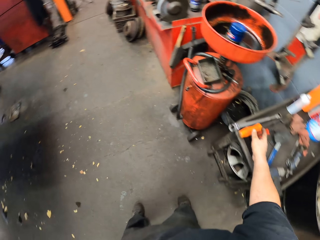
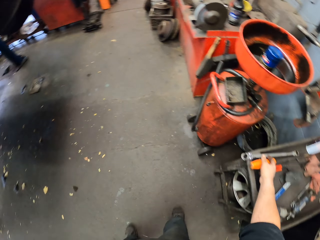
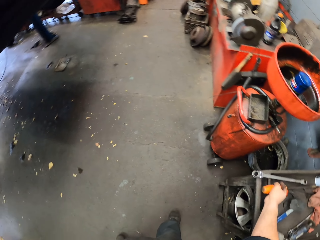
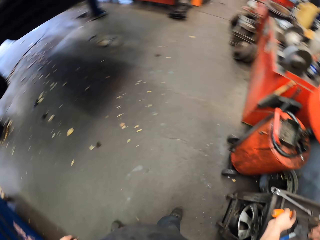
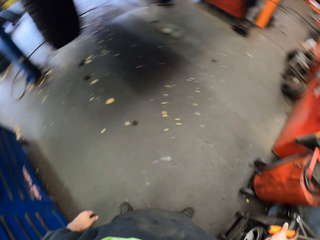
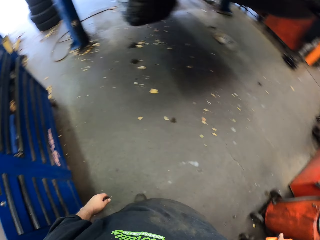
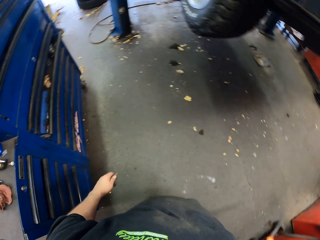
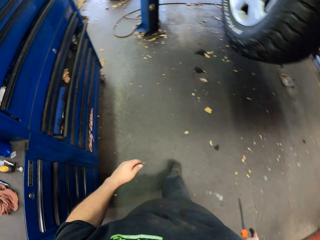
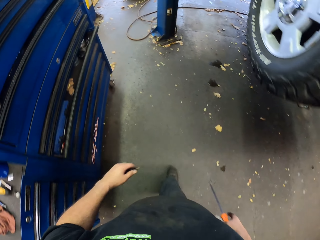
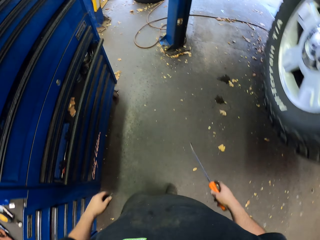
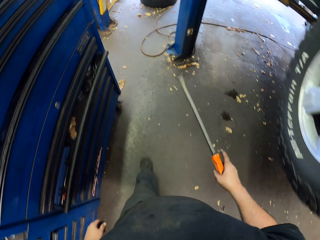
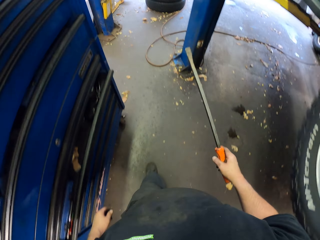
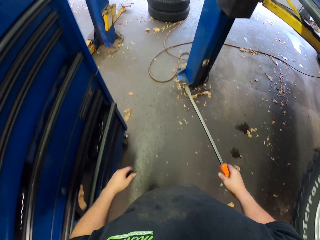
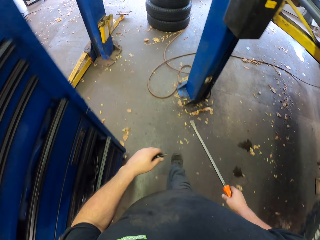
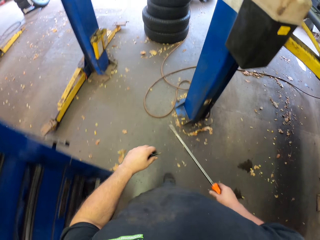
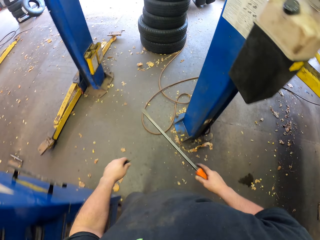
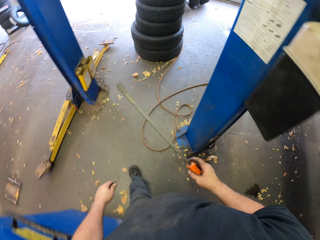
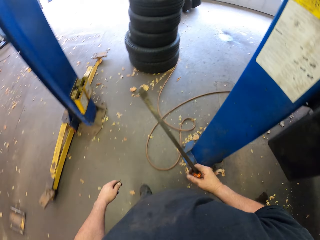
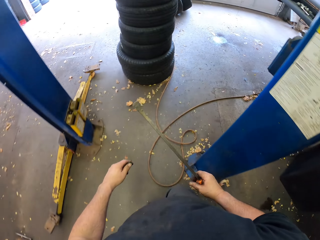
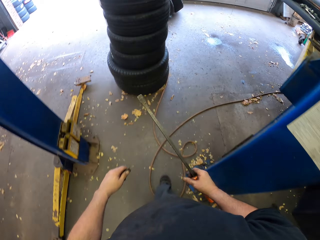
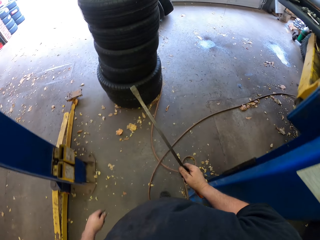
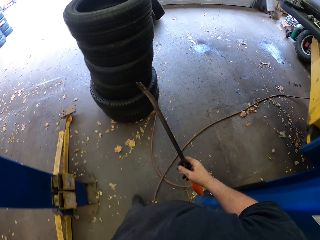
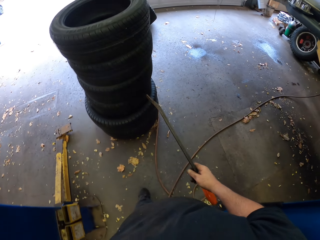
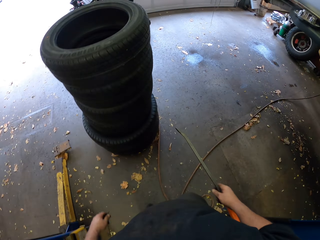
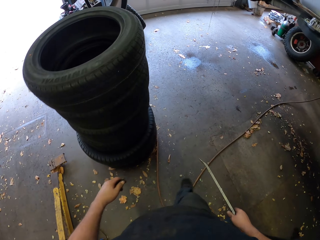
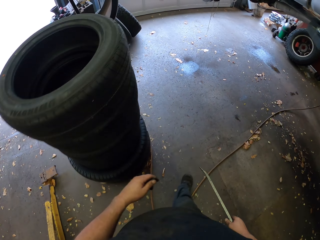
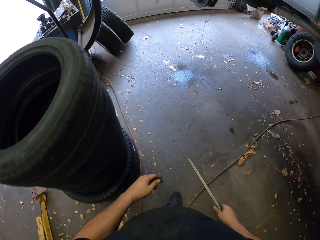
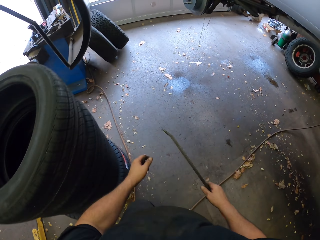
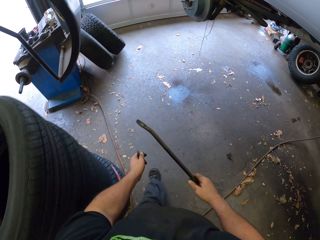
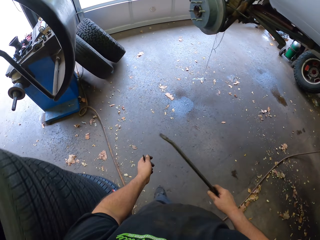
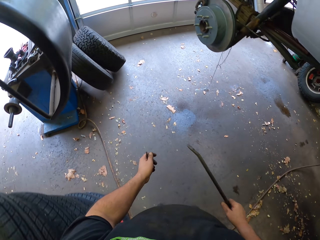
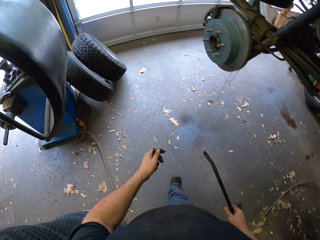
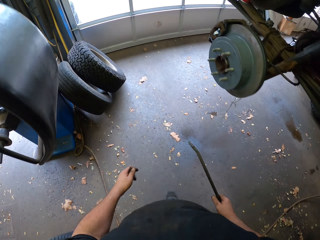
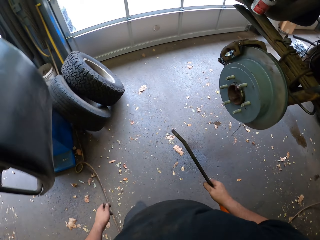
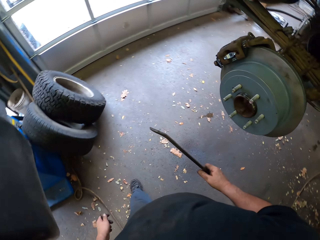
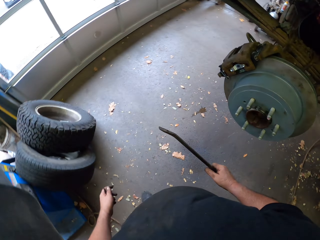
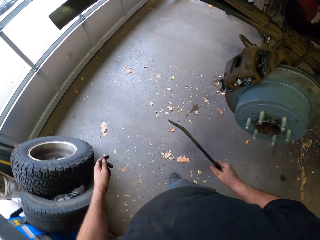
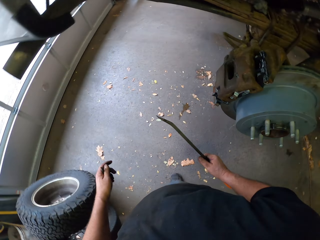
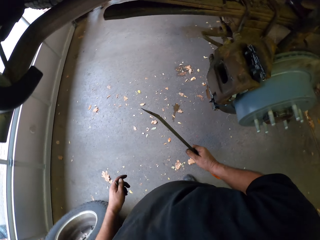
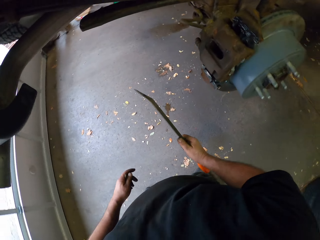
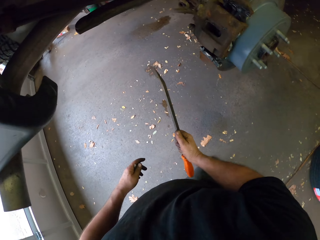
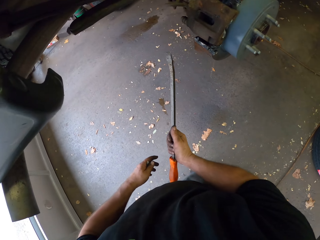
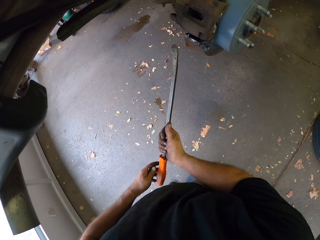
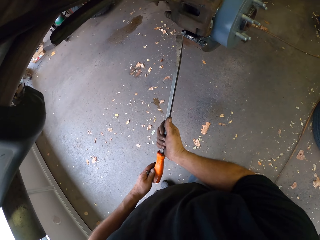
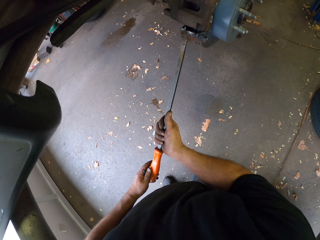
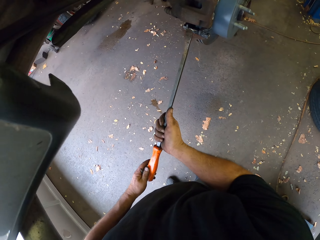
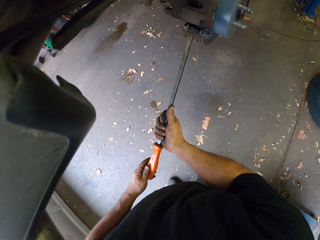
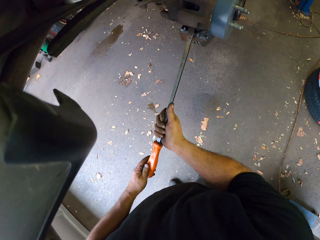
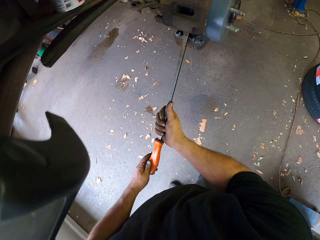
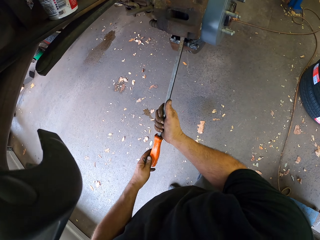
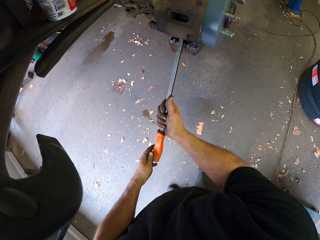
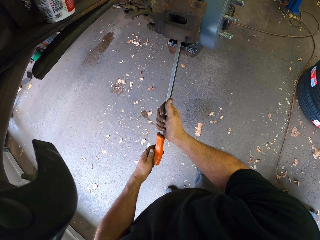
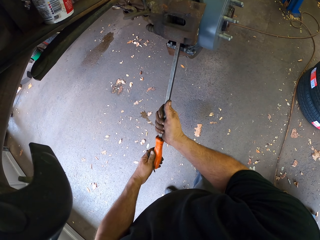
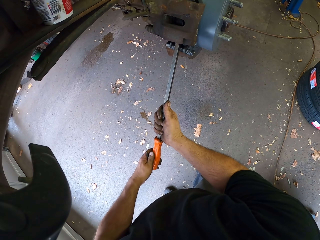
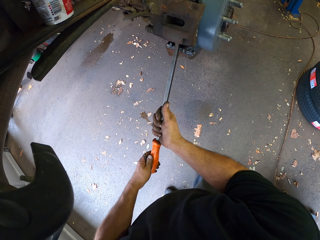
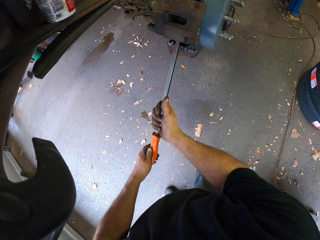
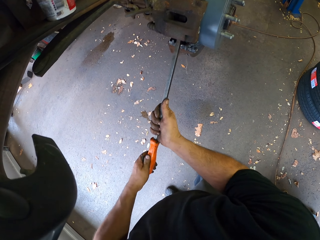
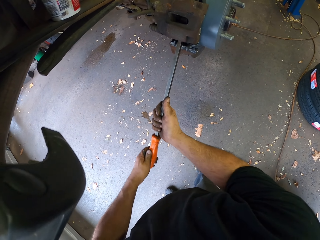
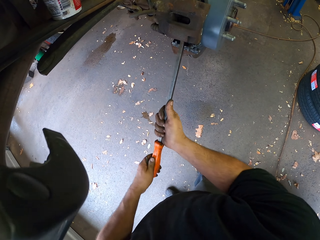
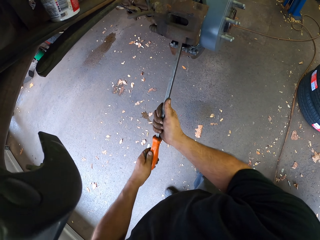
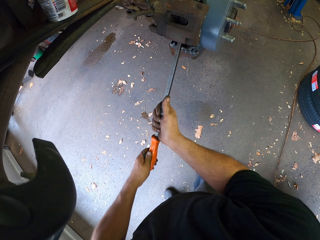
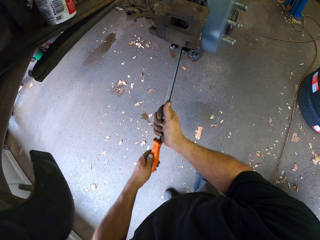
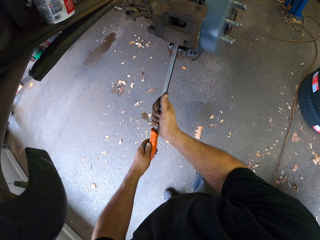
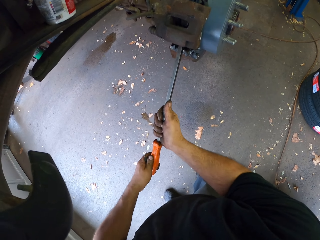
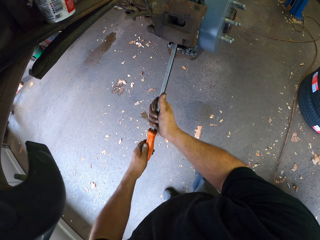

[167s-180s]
The camera wearer picks up a flathead screwdriver. They walk around. They loosen the brake pad with the screwdriver. They work on the car.

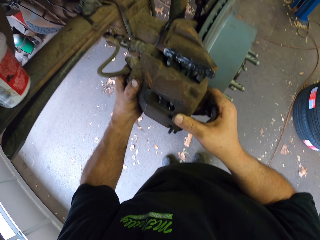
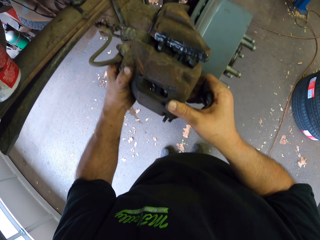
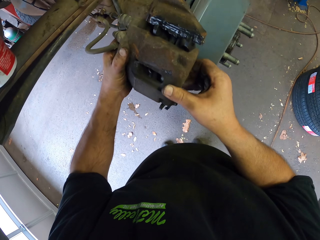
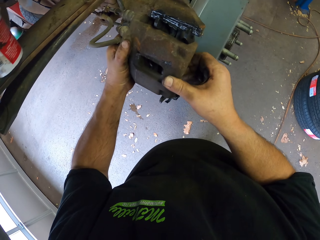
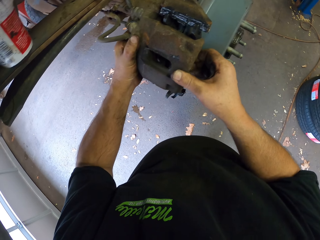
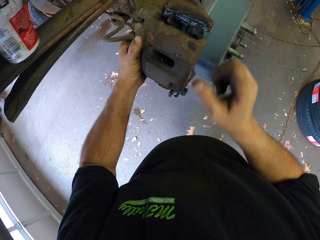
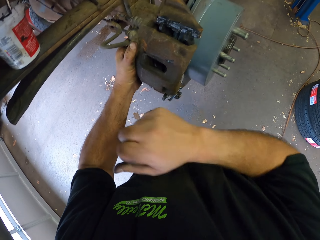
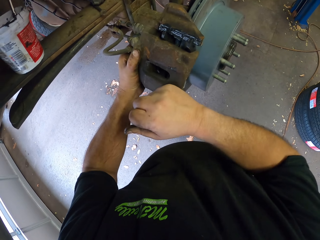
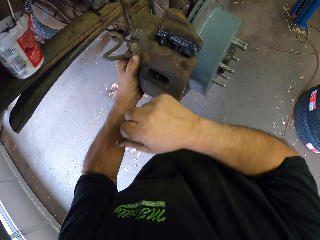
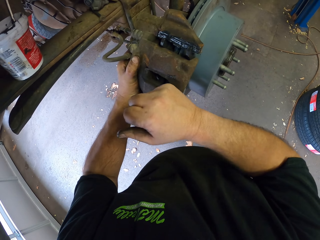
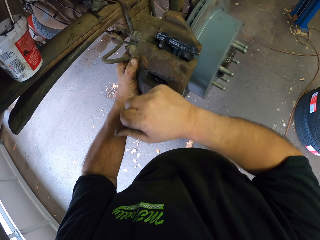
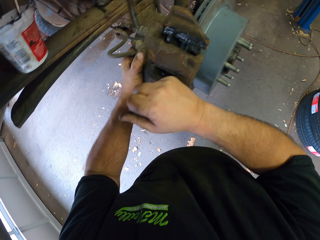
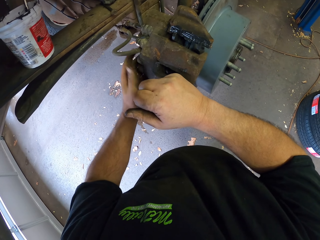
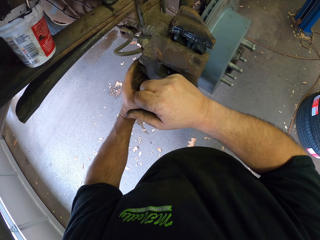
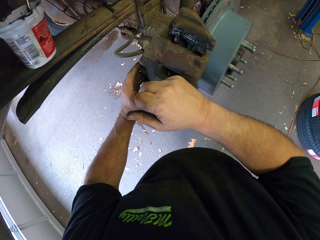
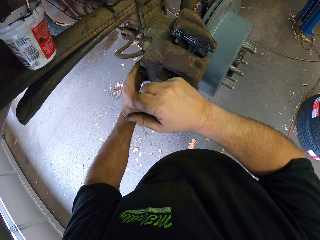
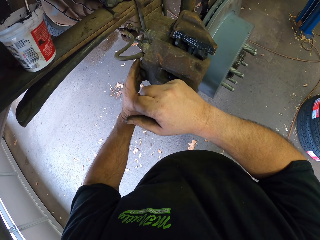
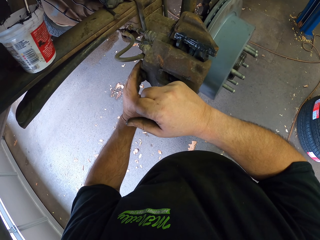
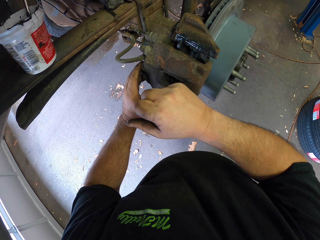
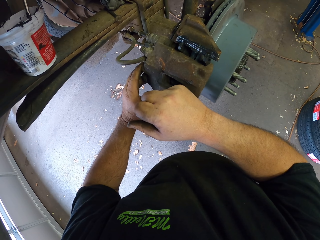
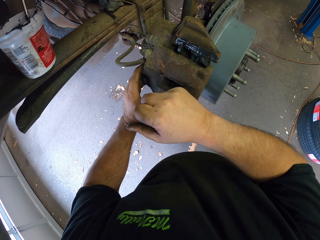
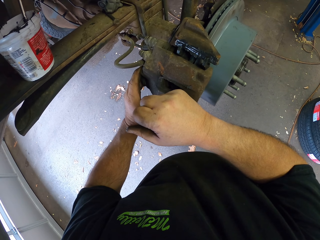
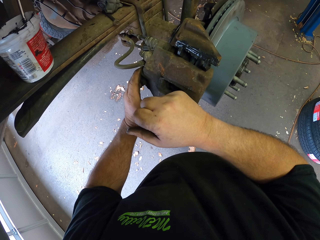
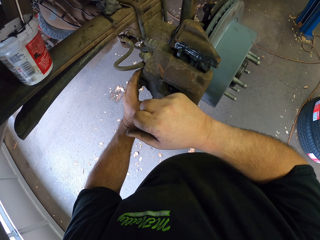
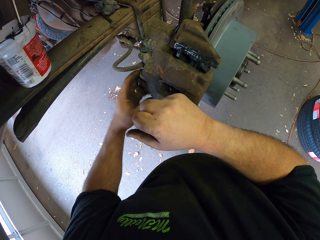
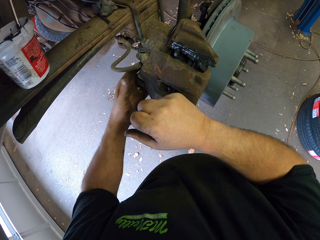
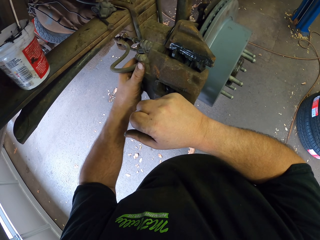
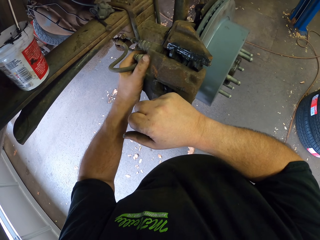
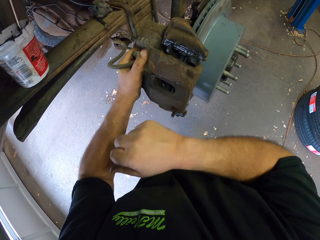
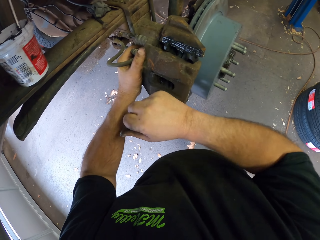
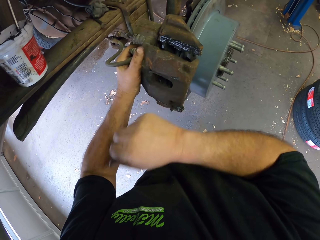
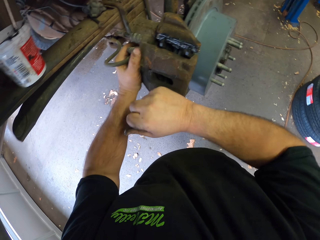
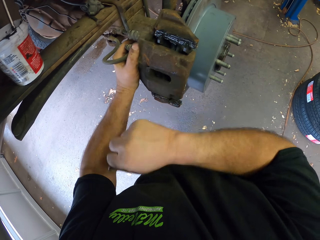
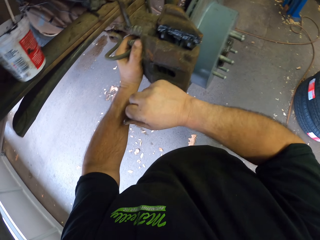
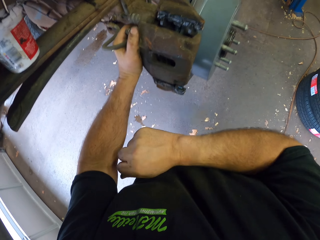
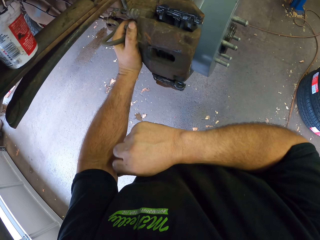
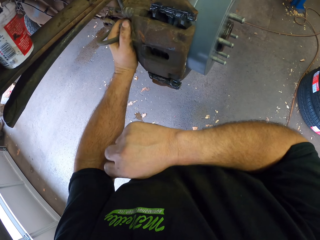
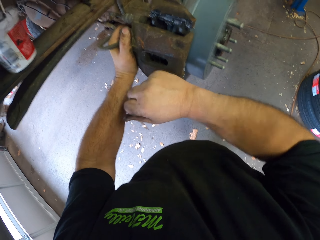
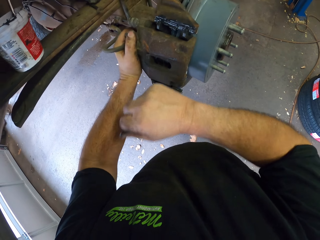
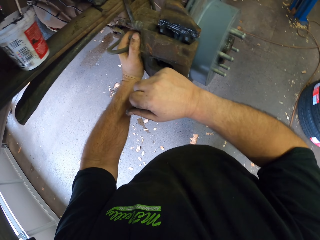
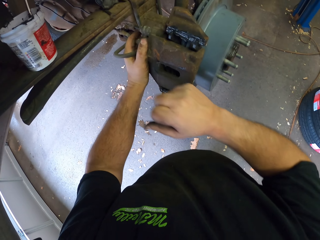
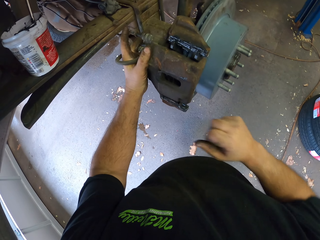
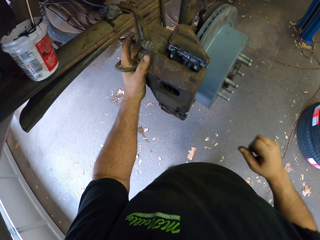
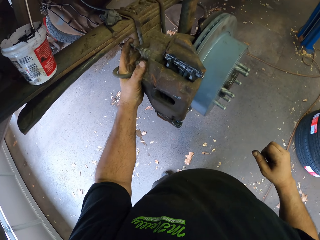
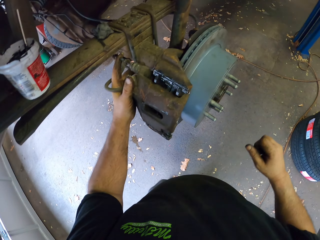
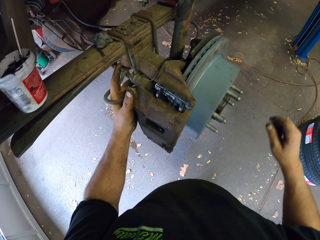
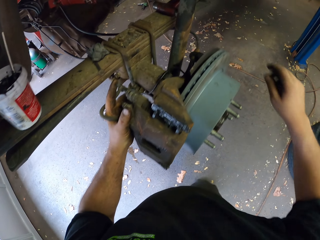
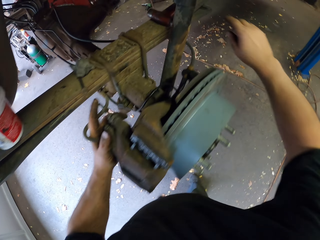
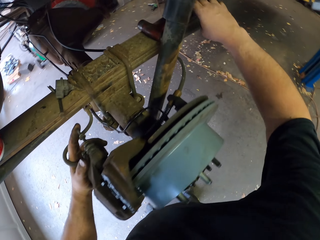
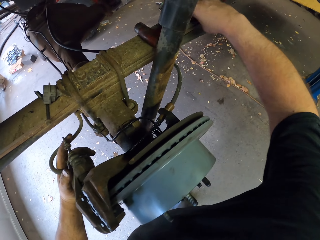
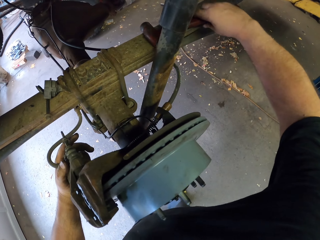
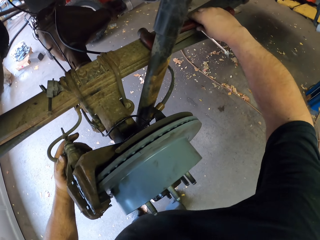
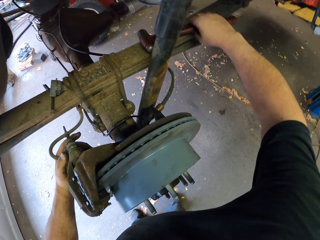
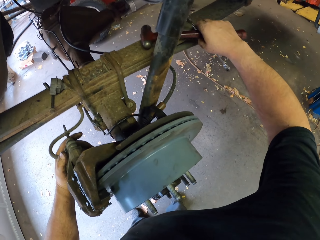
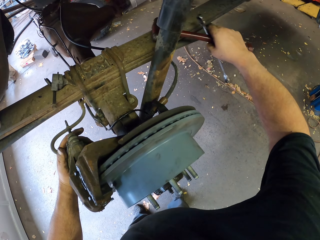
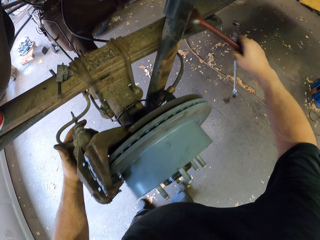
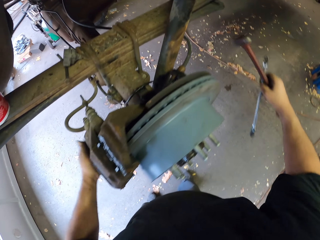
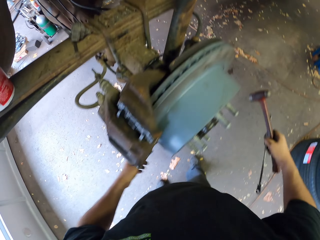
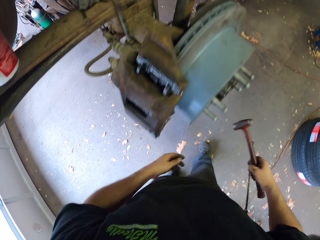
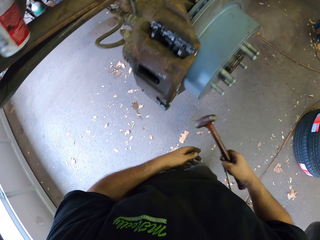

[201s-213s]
The camera wearer hits the brake pad. They pick up the mallet hammer and ring spanner.
